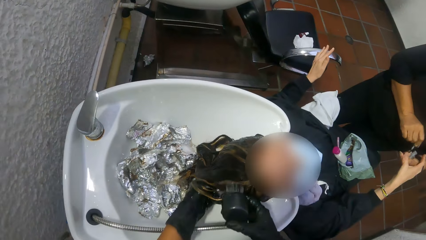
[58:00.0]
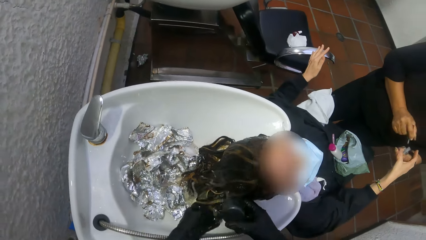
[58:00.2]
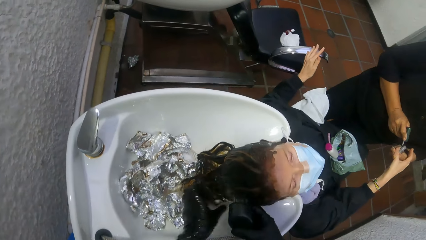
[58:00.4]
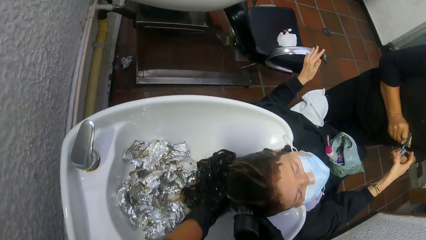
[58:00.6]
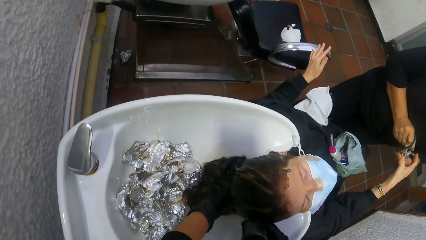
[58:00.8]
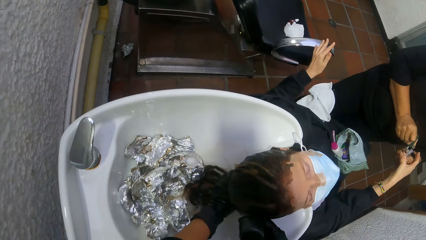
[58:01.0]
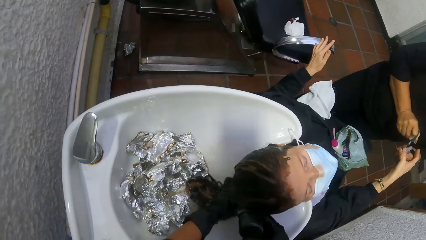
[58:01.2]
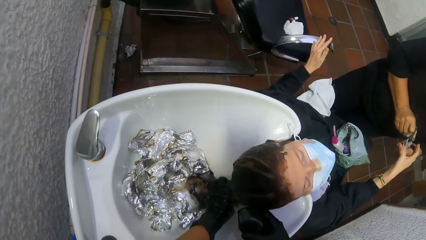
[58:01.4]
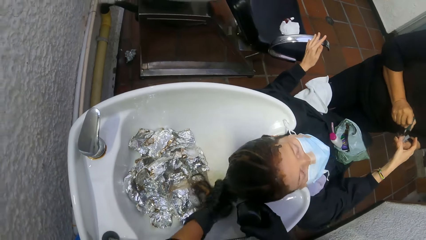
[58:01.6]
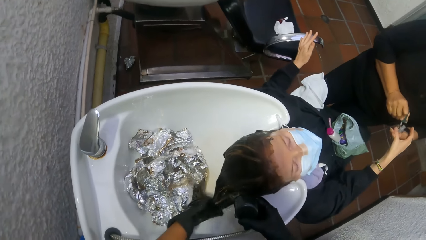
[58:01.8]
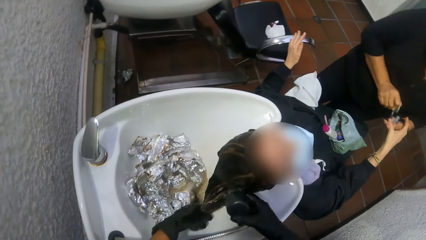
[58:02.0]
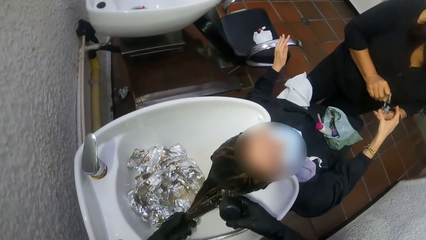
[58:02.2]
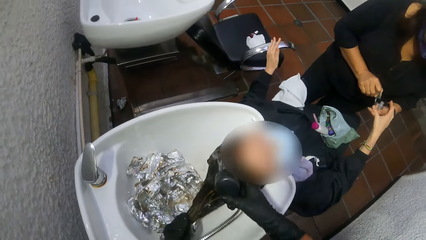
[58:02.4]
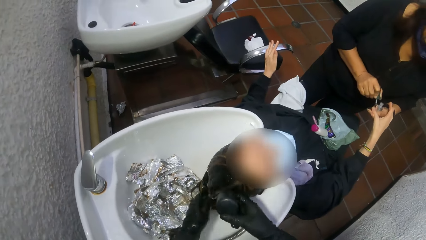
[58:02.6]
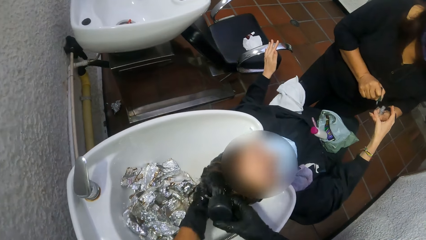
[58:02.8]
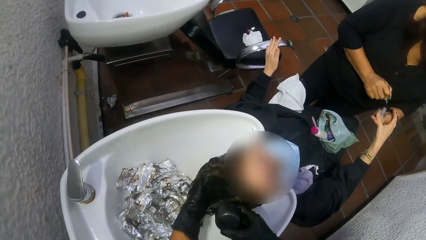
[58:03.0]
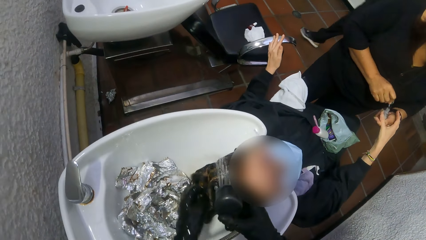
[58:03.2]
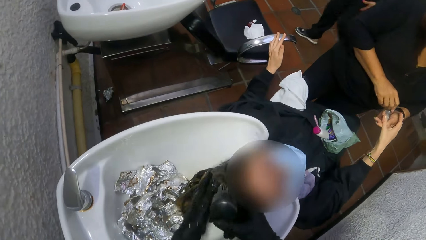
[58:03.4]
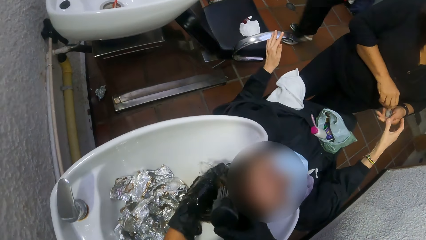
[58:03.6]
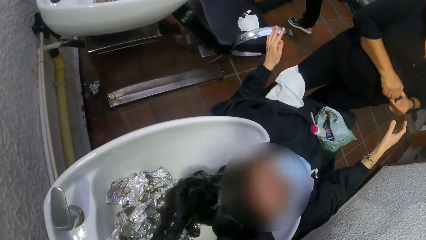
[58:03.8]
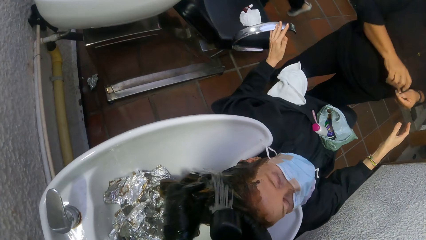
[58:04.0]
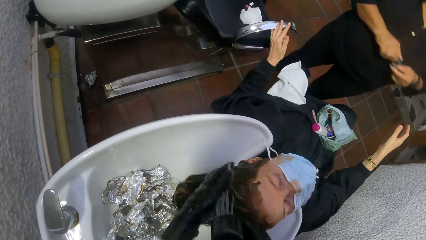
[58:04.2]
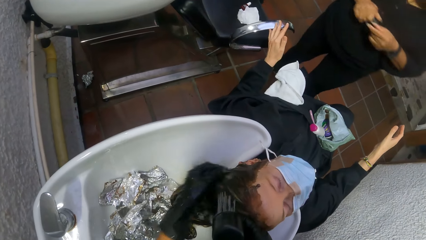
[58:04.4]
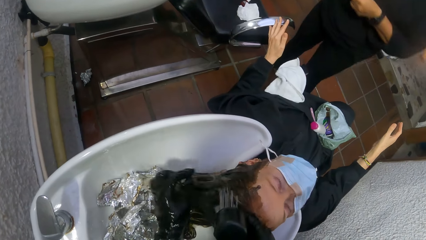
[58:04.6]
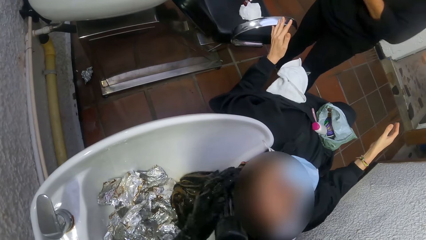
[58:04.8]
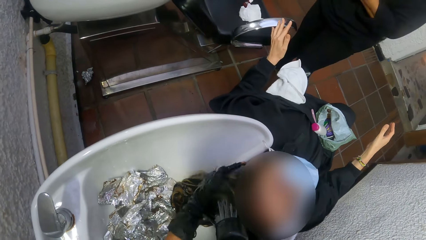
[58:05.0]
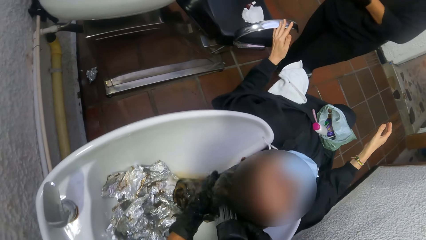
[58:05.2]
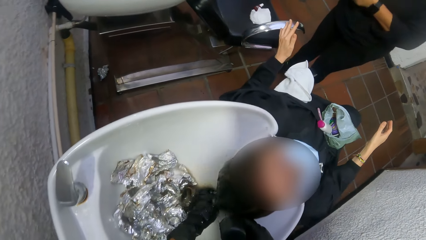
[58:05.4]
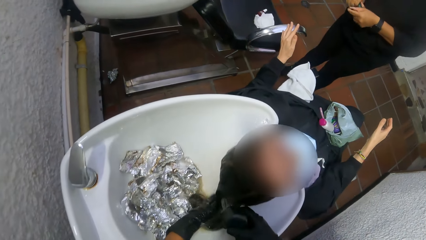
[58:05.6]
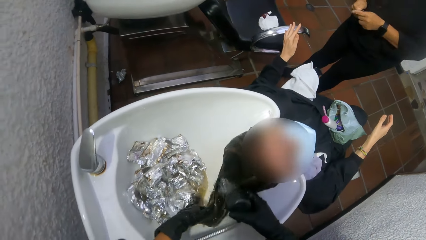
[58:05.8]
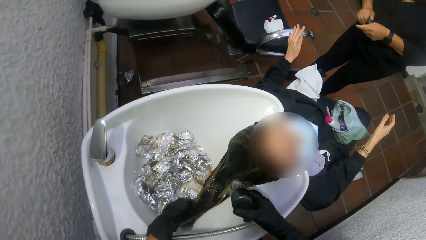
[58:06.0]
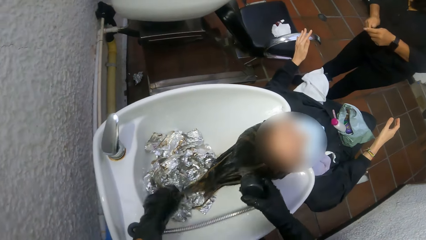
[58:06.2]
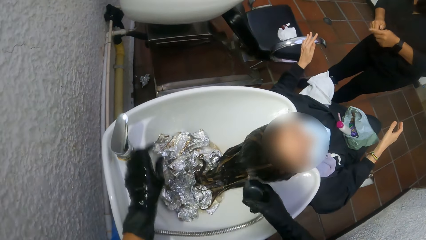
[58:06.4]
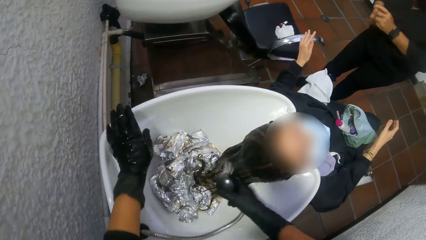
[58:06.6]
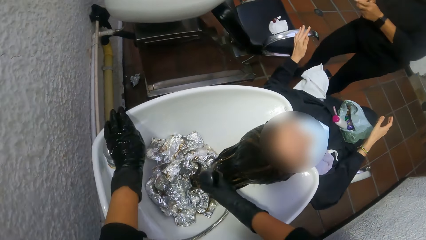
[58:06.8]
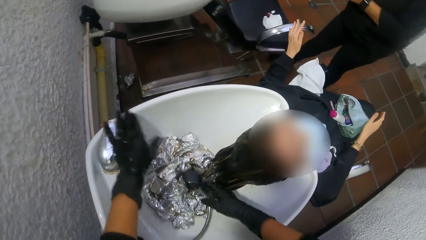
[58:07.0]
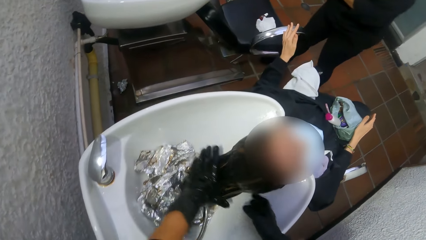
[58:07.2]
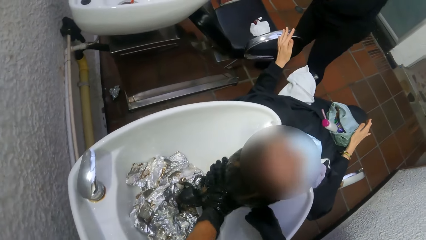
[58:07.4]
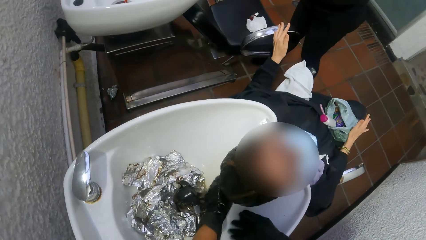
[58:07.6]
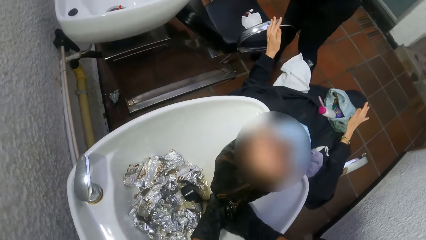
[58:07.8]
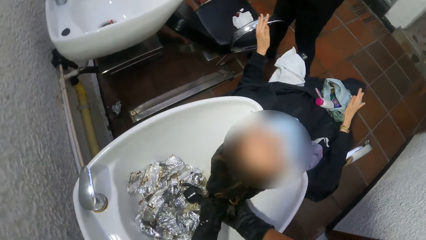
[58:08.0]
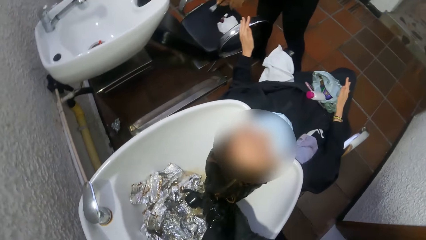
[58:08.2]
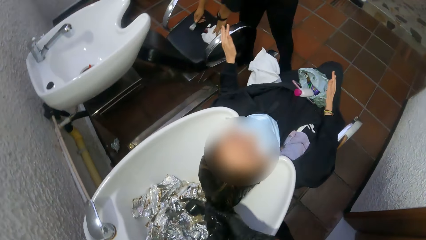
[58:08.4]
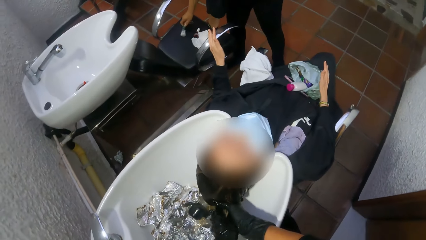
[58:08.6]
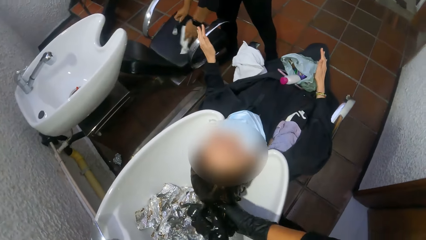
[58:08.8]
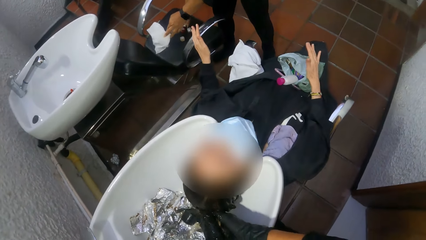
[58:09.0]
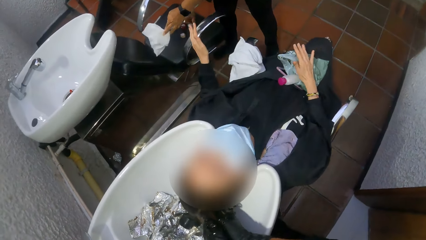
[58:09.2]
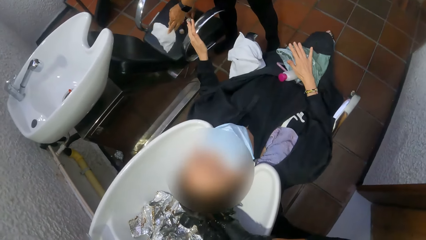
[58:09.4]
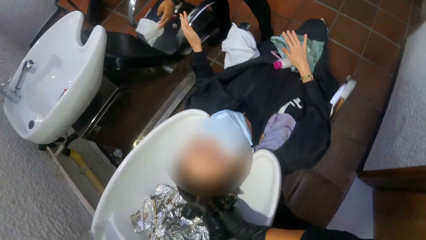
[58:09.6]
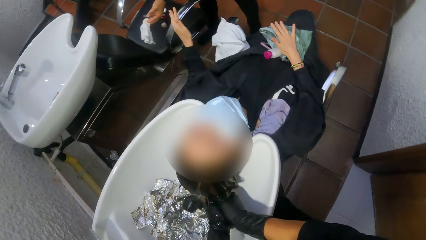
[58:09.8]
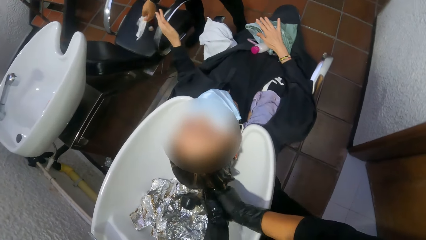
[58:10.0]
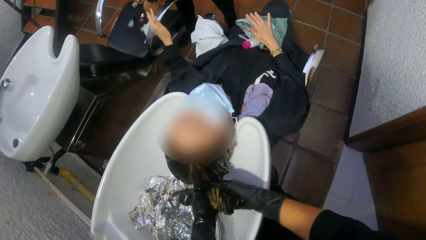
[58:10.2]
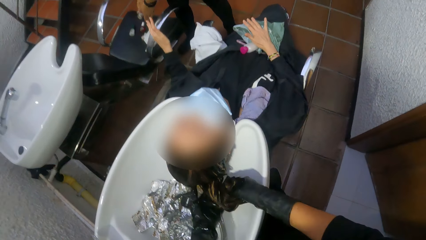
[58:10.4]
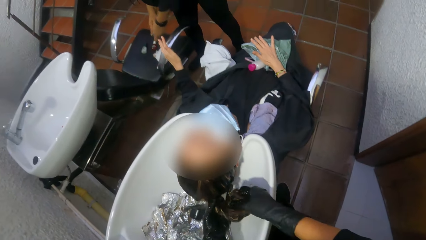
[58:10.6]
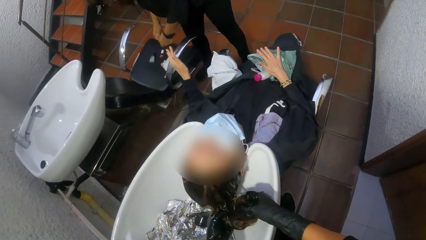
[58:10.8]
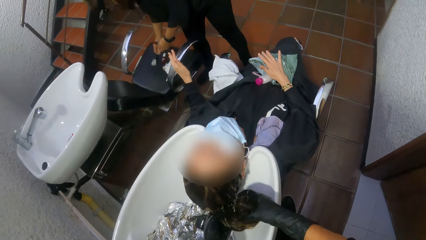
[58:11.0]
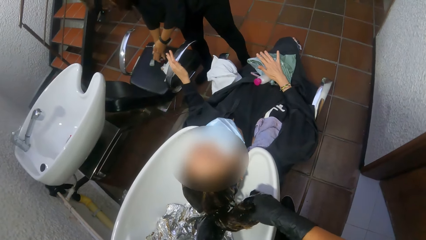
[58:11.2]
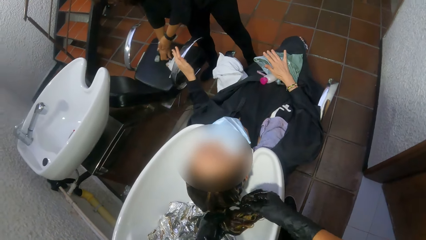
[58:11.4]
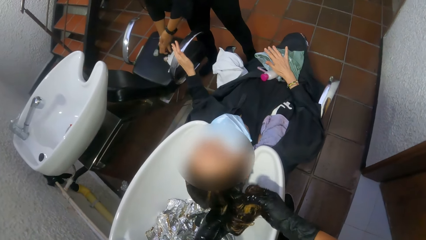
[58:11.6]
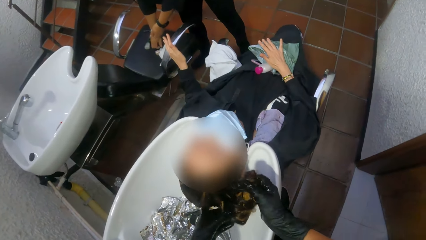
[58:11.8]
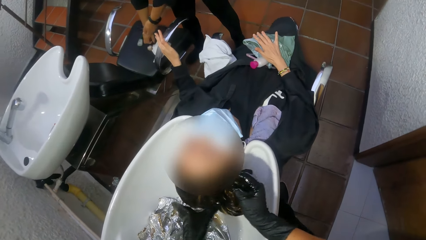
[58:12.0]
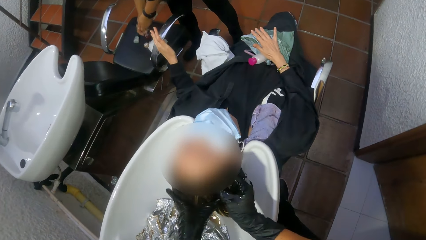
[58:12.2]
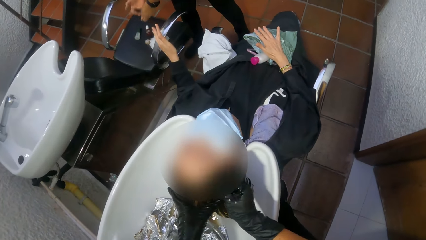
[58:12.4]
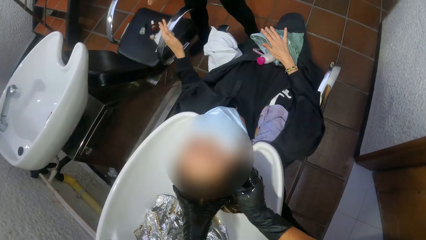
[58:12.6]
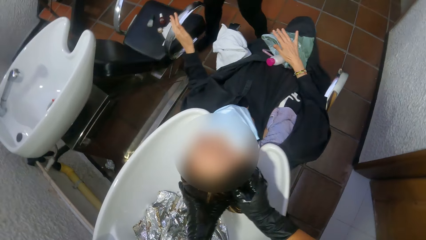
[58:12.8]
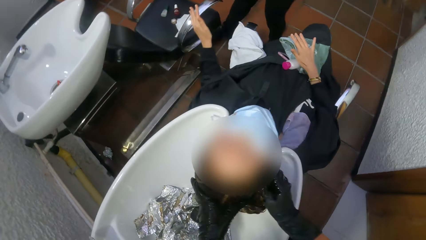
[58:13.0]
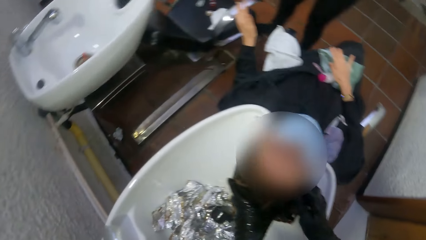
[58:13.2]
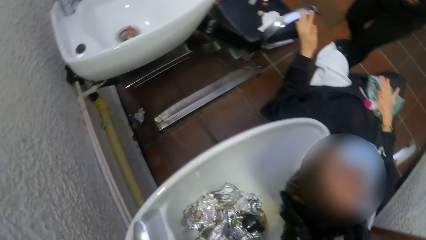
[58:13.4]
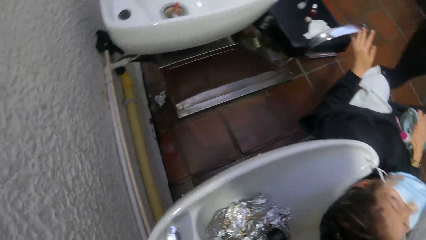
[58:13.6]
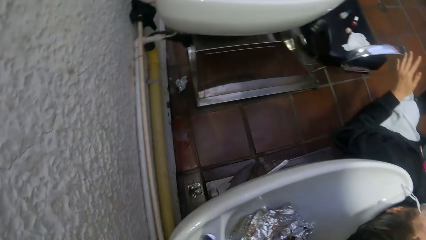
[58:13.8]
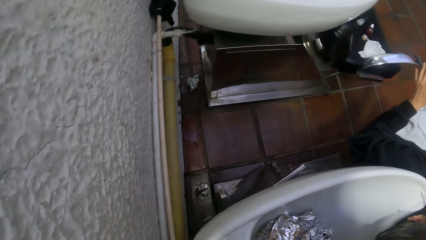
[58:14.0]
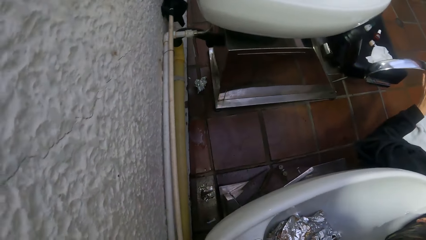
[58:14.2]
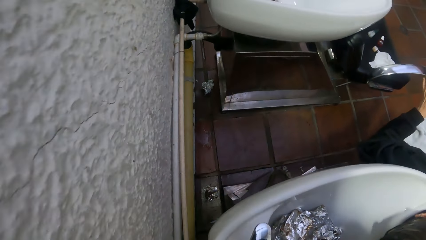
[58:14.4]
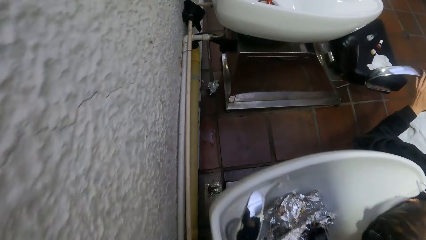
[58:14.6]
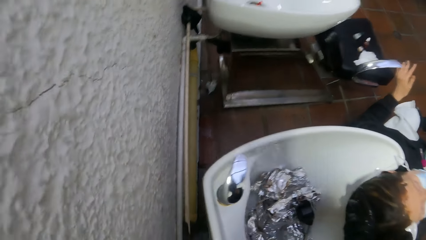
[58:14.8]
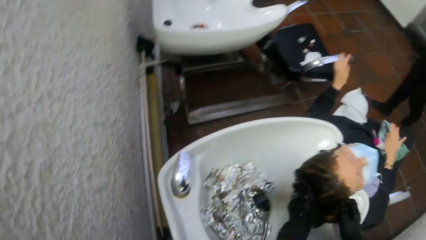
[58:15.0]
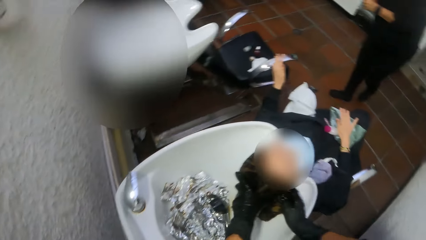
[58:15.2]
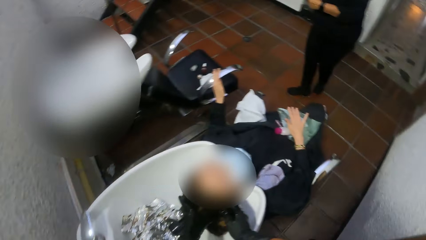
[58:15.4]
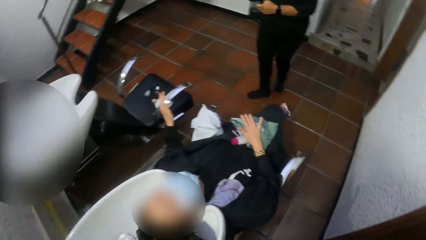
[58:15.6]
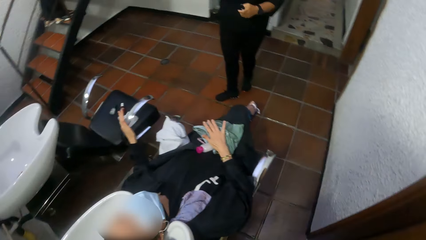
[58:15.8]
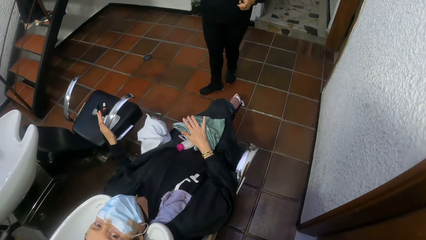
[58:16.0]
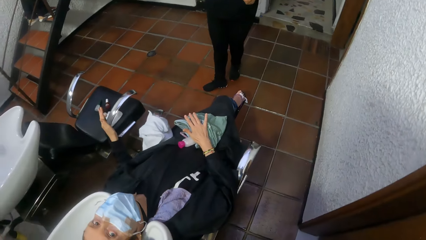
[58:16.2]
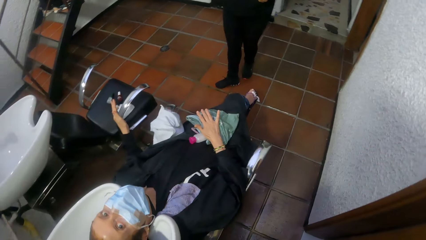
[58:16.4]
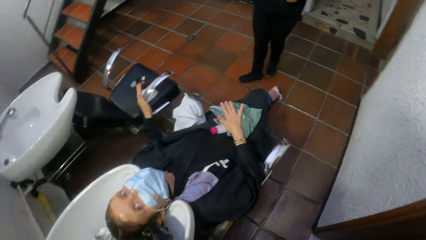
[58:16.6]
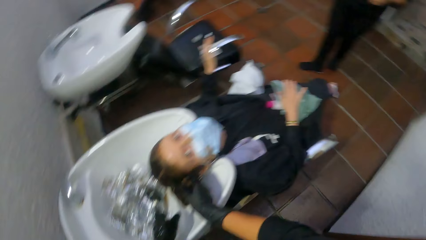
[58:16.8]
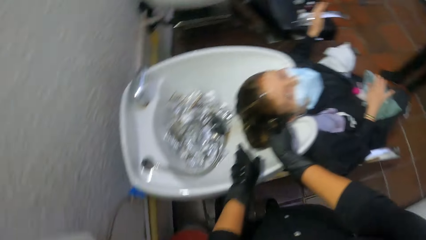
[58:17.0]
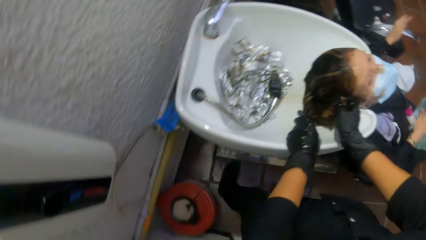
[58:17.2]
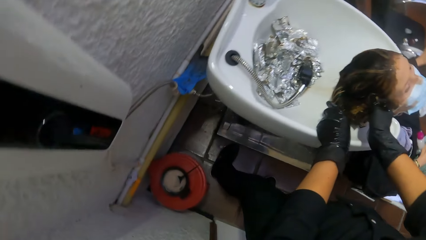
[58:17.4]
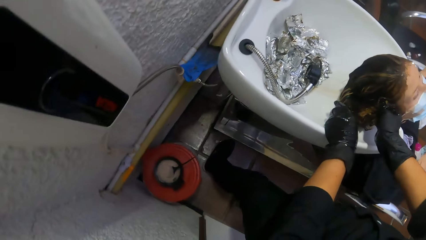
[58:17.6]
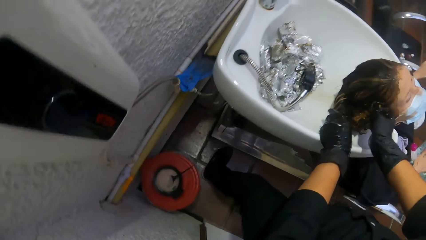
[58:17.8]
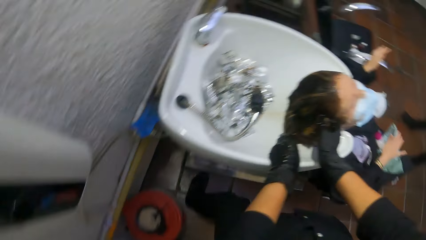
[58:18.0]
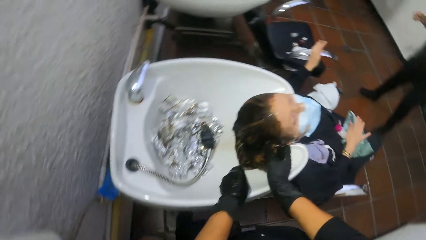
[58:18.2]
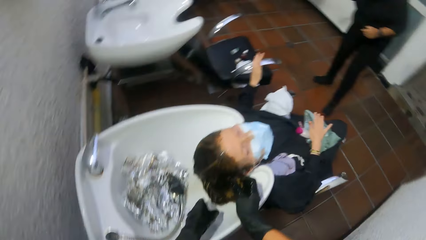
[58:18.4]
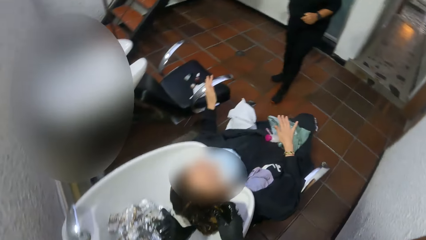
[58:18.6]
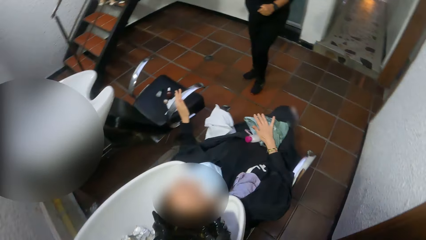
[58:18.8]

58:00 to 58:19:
A woman closes the nail polish bottle with the nail polish brush in her right hand. The camera wearer adjusts the knob on the wash basin with her left hand. She drops the hand spray tap in her right hand into the wash basin. She squeezes water out of another woman's hair with her hands. The woman drops the nail polish bottle in her right hand on the chair. She picks the sheet of wipes from the chair with her left hand. She picks a bottle of nail polish from the chair with her right hand. She holds a small piece of cloth. She drops the wipes in her left hand on the chair. She collects something on the chair. The camera wearer looks around.
